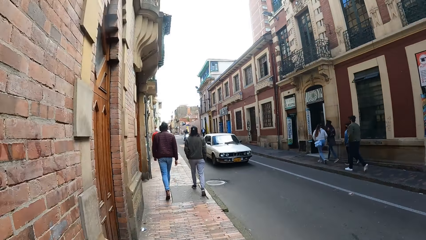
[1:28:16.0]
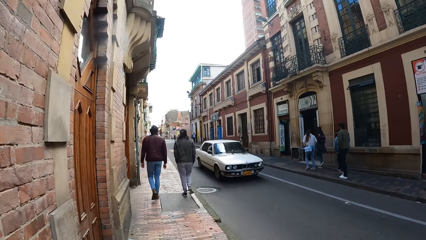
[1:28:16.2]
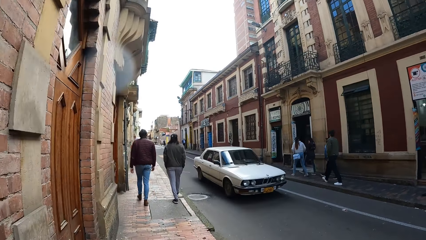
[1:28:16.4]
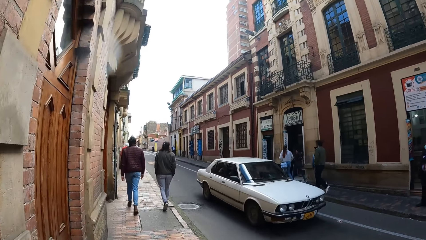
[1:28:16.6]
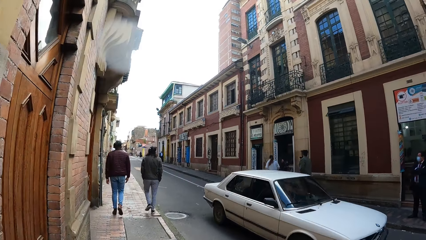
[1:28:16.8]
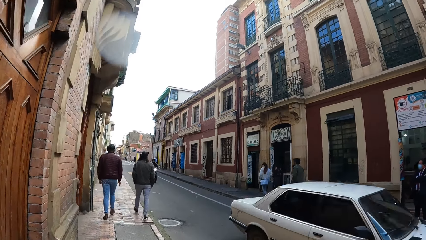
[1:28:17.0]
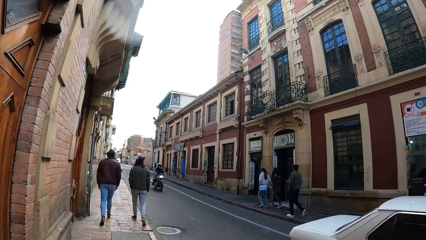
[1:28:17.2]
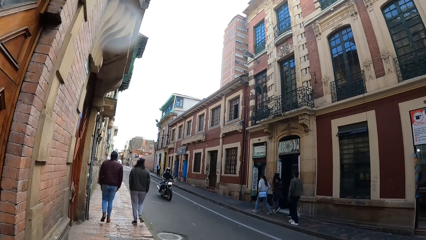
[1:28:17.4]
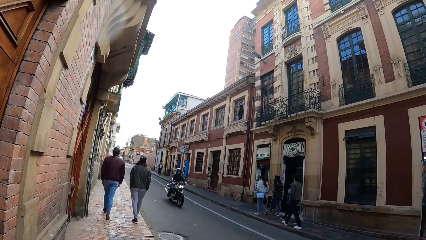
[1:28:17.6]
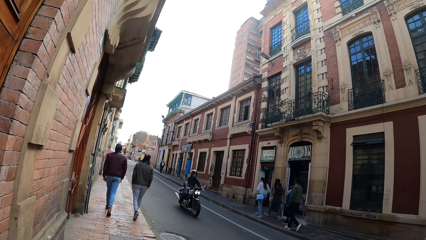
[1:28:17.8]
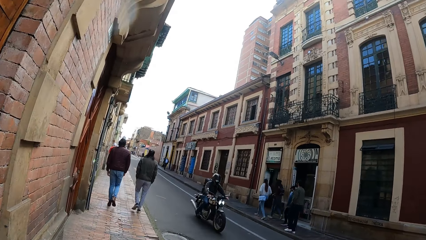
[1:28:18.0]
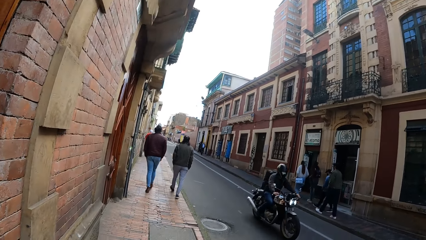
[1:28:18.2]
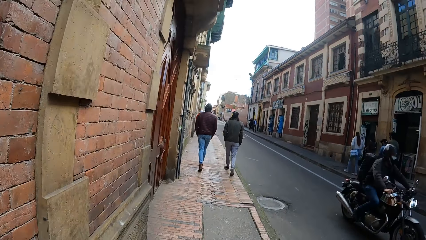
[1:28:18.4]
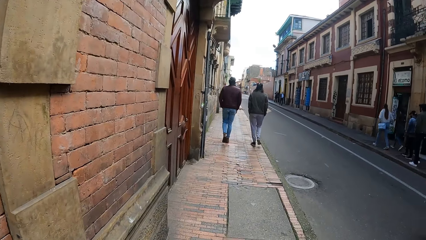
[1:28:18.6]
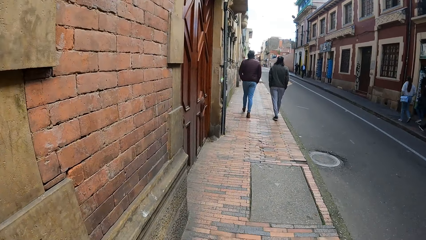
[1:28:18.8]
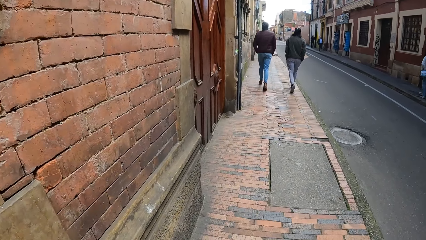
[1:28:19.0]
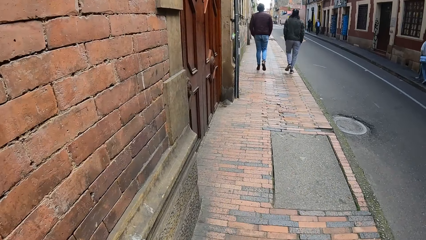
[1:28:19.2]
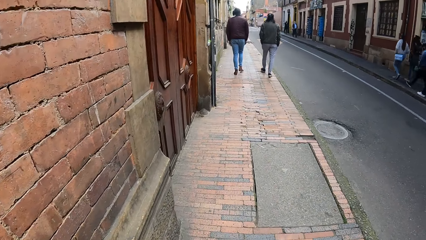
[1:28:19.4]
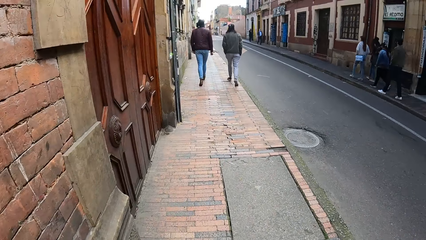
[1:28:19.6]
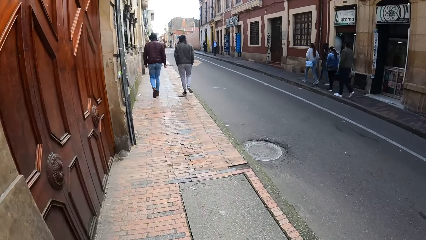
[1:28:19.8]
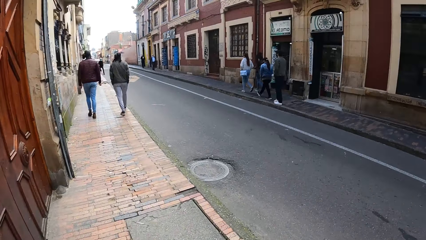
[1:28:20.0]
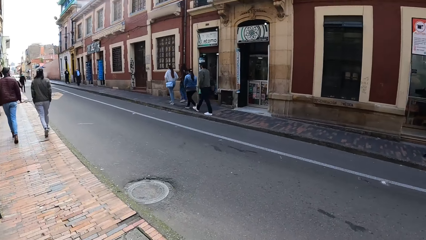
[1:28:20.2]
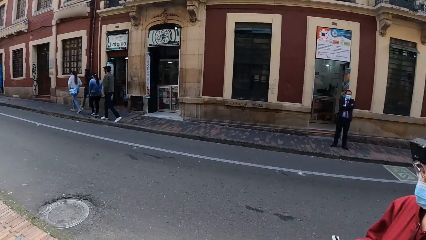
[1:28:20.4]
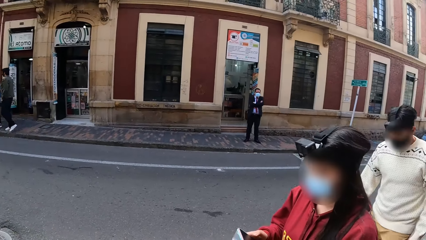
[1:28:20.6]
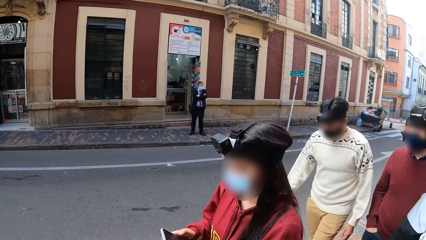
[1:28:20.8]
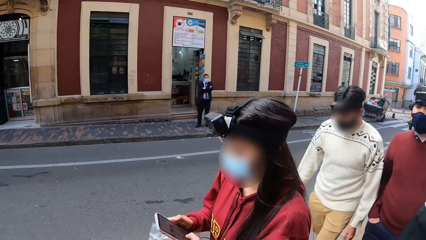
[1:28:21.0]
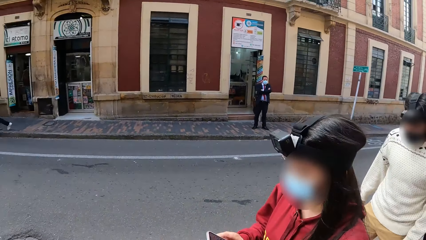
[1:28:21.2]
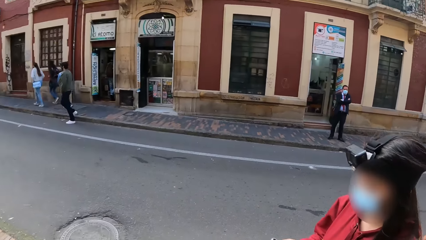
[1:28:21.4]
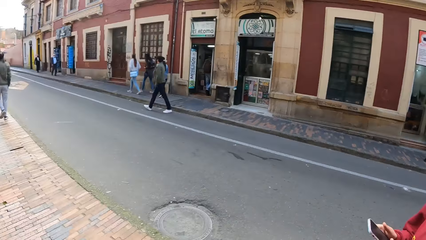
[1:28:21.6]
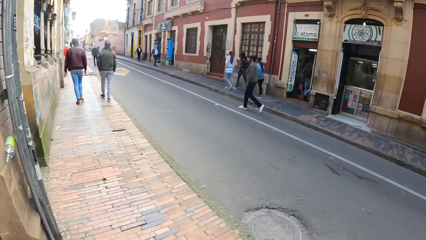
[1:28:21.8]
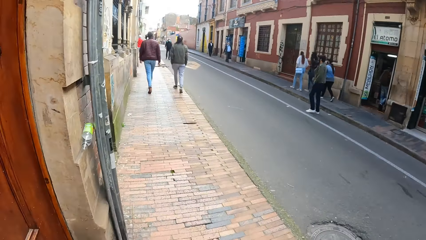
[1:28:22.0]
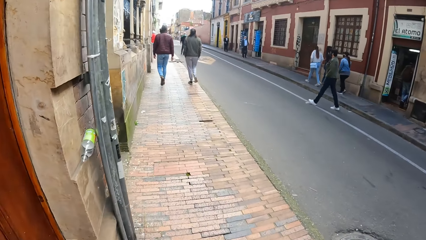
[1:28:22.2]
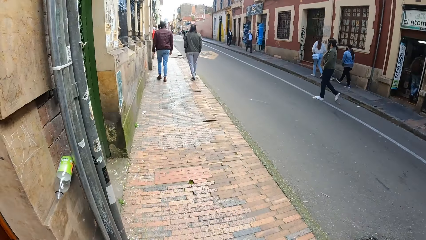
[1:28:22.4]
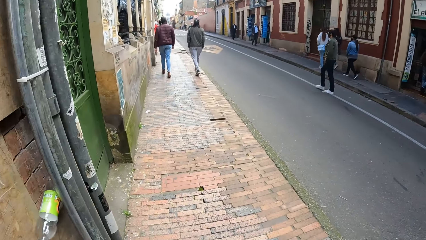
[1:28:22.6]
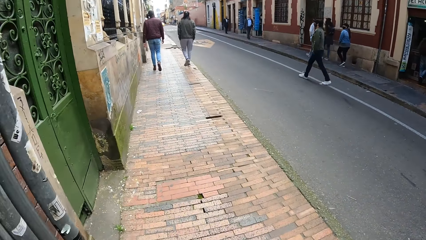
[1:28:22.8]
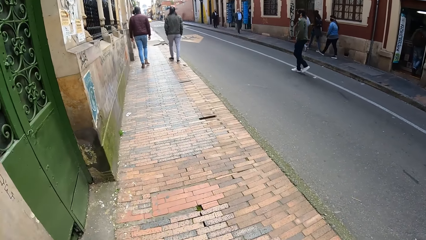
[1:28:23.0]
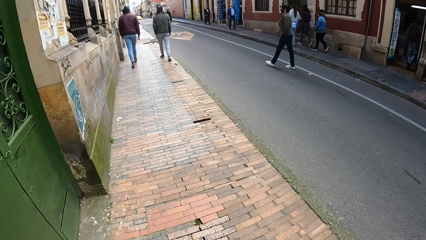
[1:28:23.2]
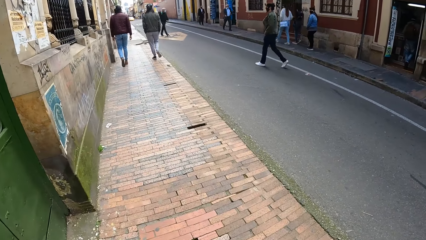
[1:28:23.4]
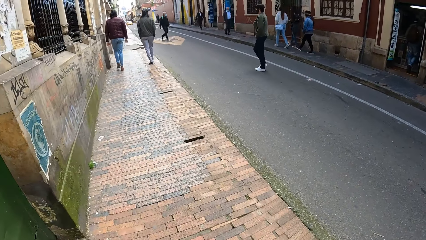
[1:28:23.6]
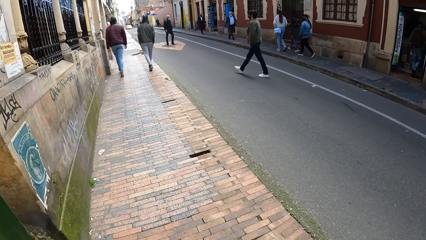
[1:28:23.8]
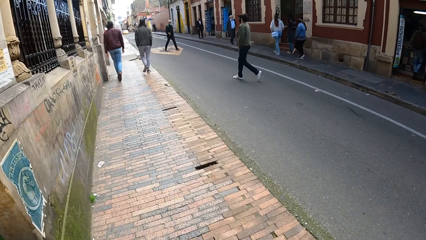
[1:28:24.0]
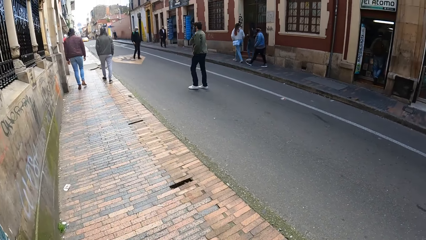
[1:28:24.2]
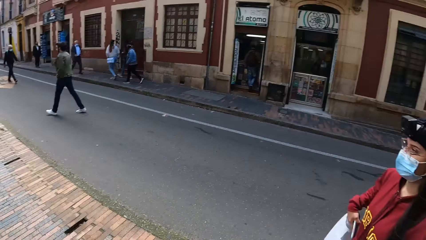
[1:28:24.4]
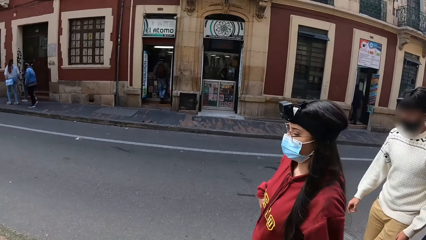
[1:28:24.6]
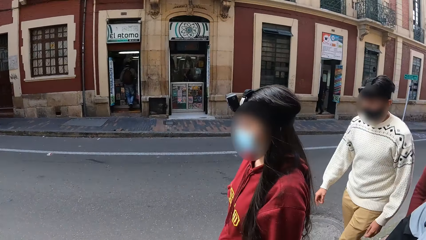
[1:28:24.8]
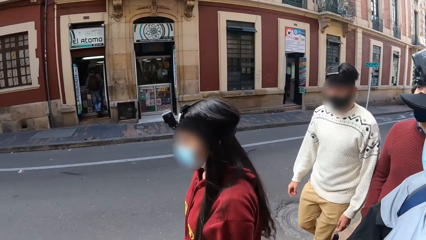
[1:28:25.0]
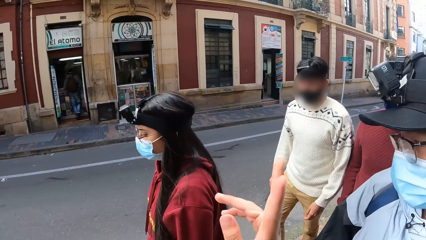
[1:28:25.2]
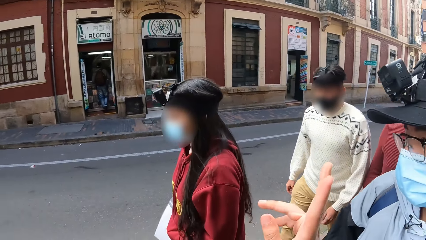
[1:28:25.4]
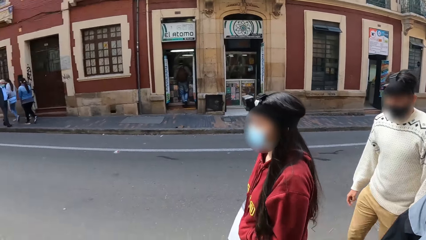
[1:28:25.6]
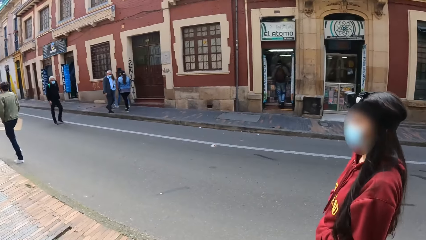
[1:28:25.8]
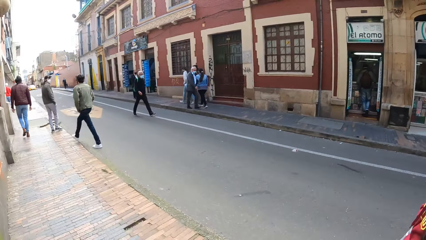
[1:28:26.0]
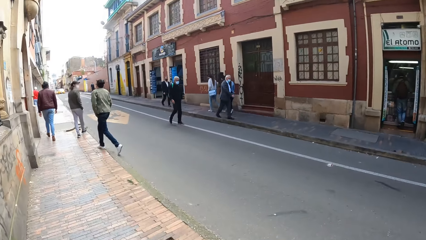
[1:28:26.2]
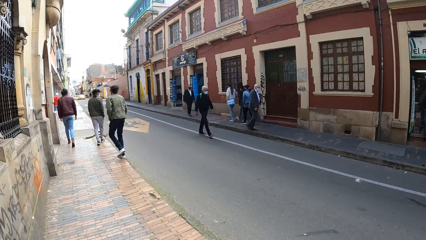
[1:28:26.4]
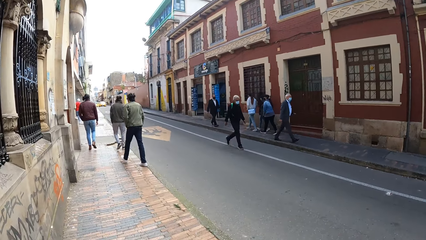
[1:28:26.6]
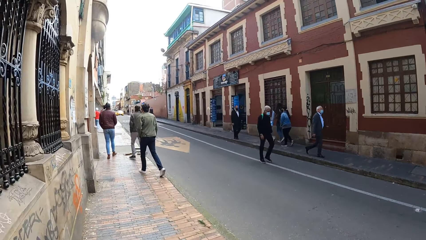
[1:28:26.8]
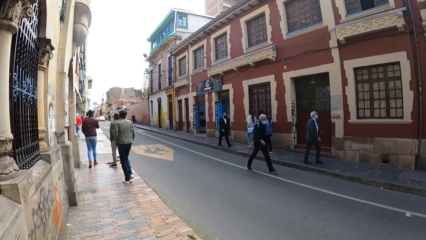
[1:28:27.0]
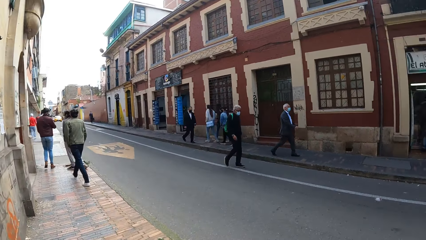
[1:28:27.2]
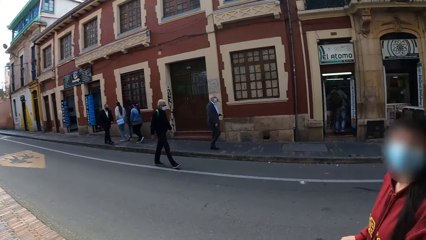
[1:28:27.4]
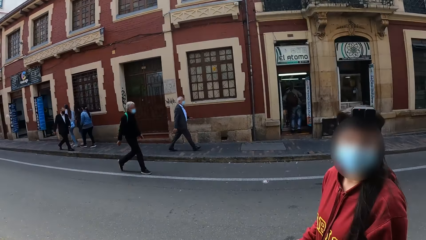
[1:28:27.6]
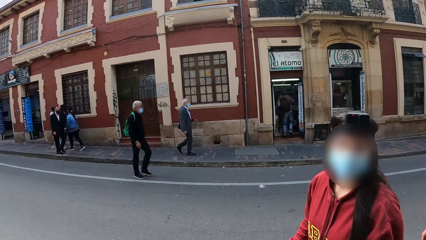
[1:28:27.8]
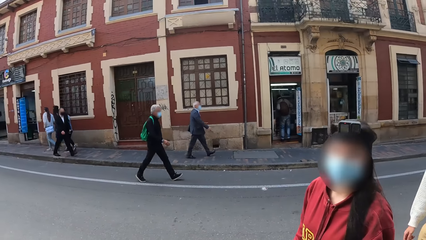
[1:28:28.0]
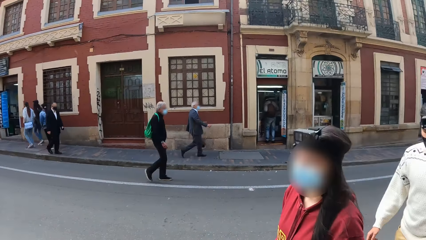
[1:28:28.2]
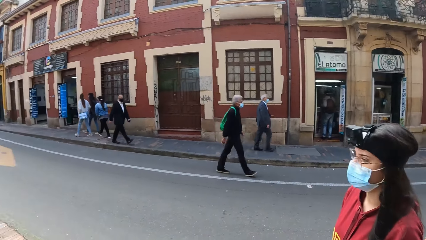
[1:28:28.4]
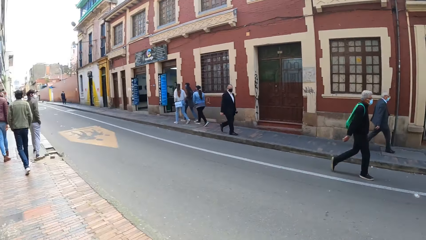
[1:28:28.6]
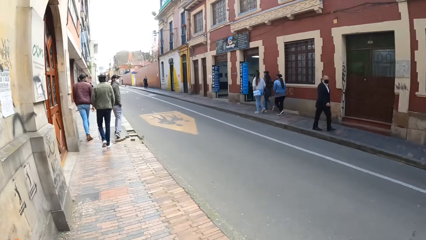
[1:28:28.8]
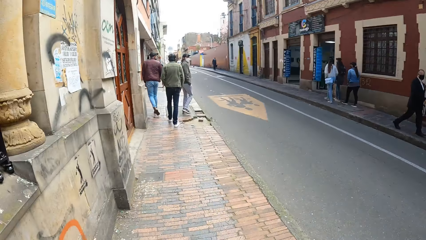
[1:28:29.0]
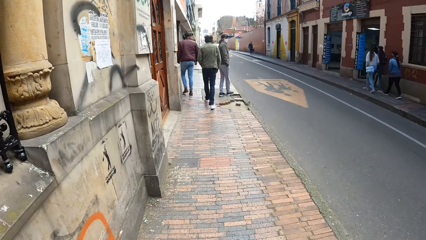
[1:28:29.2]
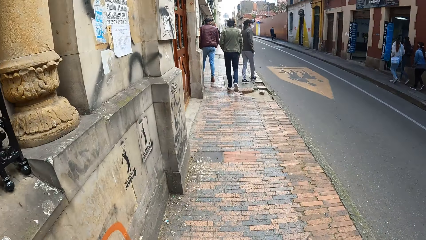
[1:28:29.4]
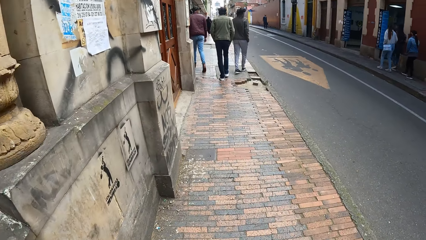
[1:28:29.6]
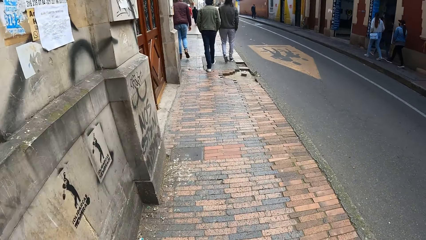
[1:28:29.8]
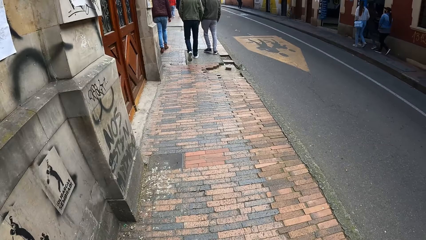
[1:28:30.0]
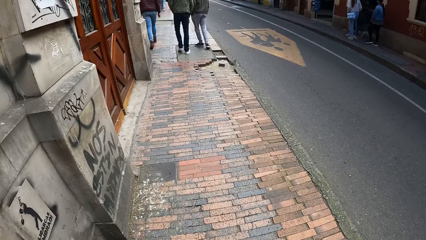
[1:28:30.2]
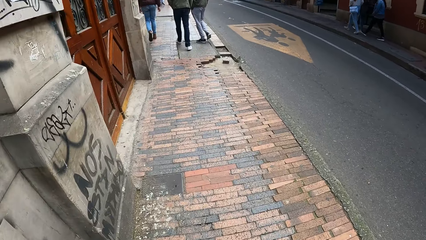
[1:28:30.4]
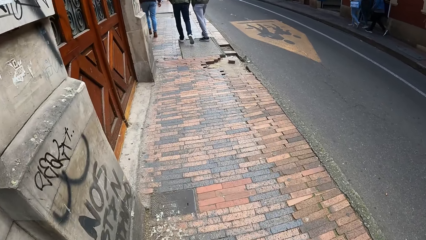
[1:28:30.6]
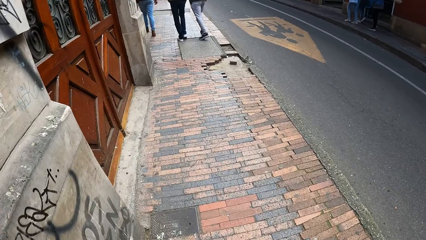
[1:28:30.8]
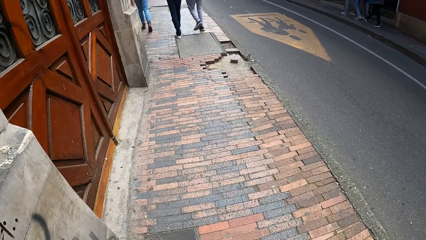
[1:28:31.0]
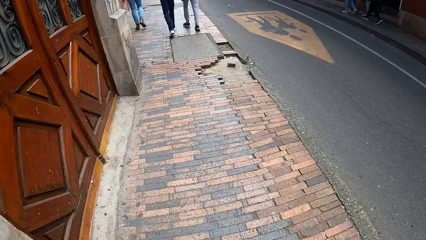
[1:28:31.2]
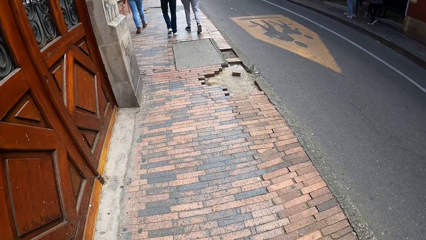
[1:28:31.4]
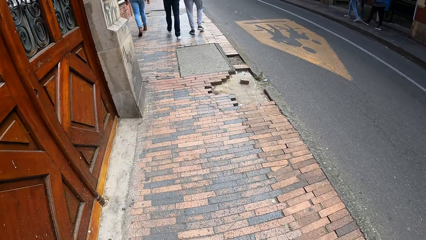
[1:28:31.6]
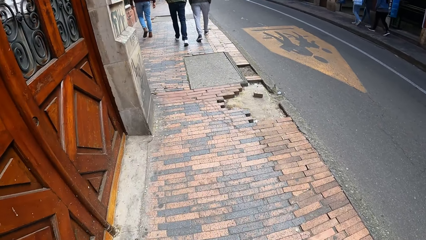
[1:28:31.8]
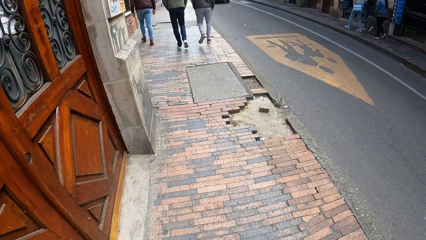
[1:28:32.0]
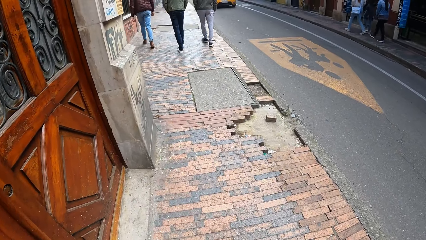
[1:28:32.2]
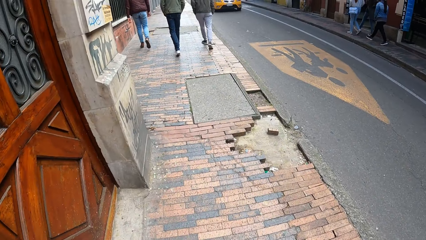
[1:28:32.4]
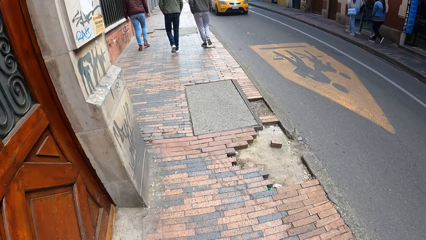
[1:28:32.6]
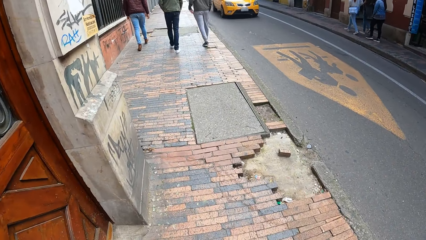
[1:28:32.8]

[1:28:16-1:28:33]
A car drives past the camera wearer. A motorcycle rides past her. The woman operates a phone in her hands. A man crosses the road. The camera wearer makes a hand gesture with her right hand.
